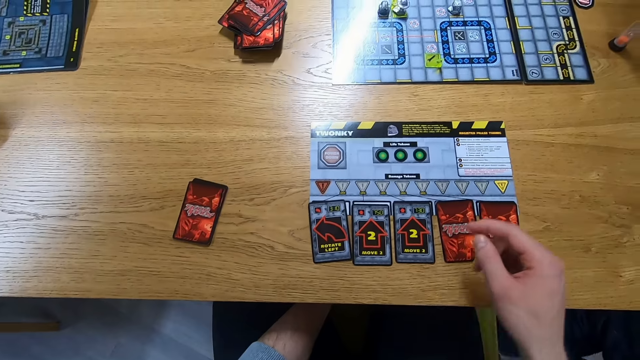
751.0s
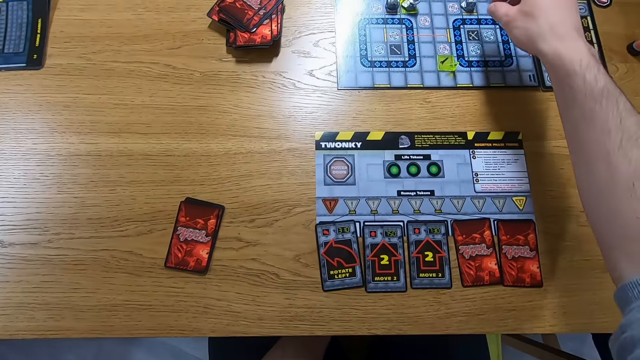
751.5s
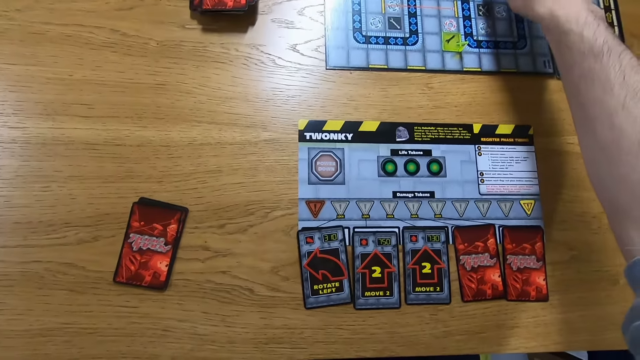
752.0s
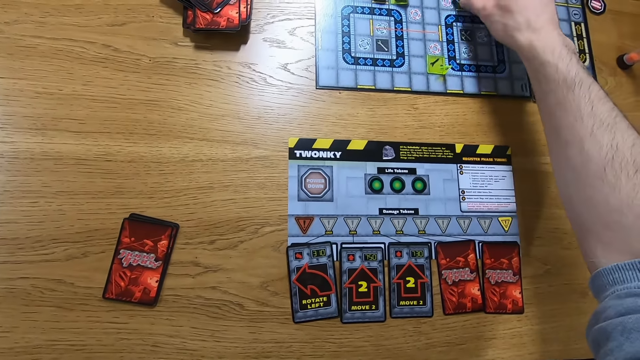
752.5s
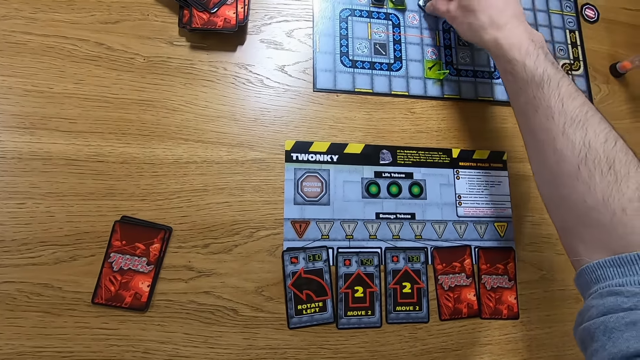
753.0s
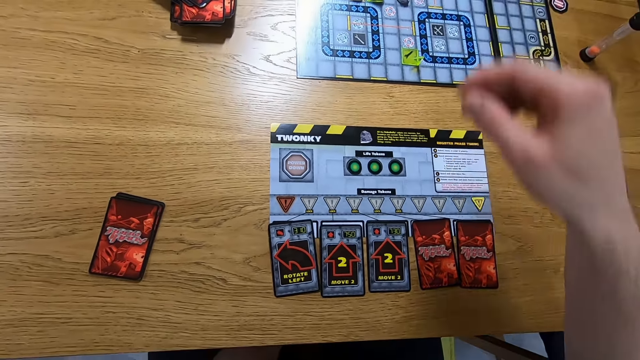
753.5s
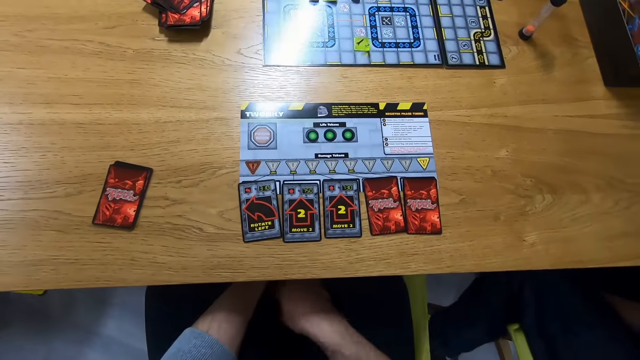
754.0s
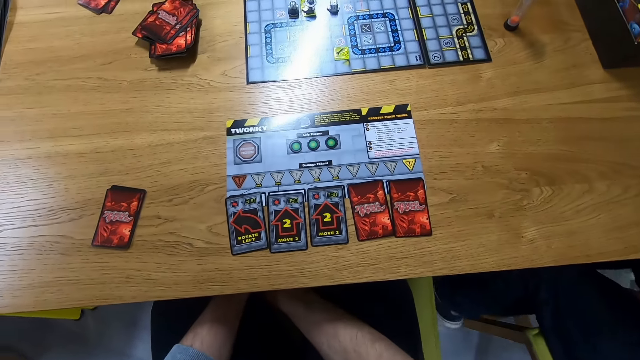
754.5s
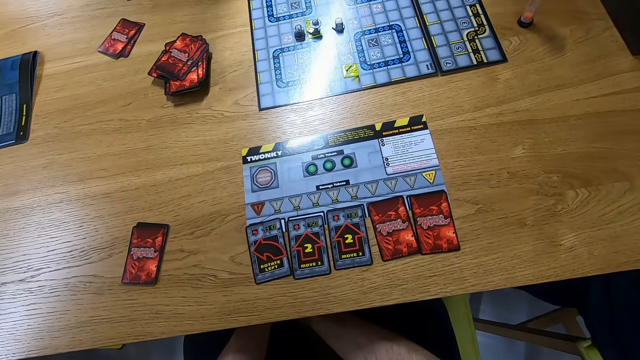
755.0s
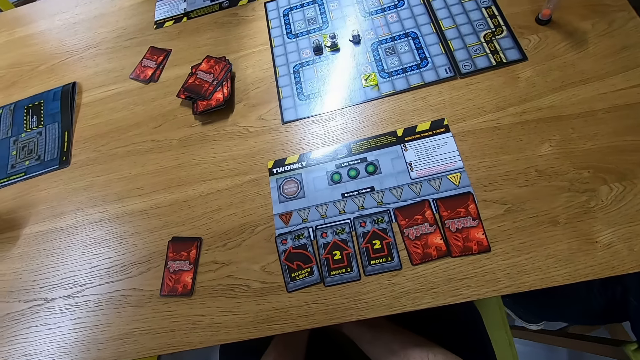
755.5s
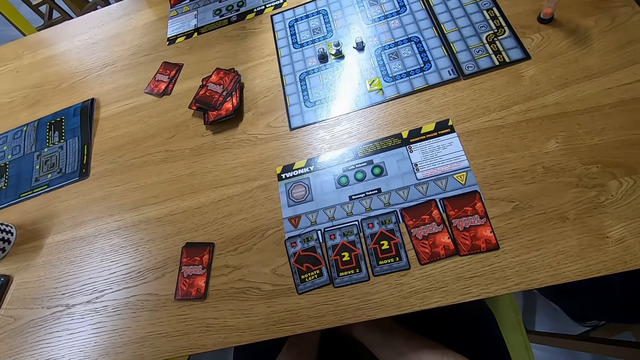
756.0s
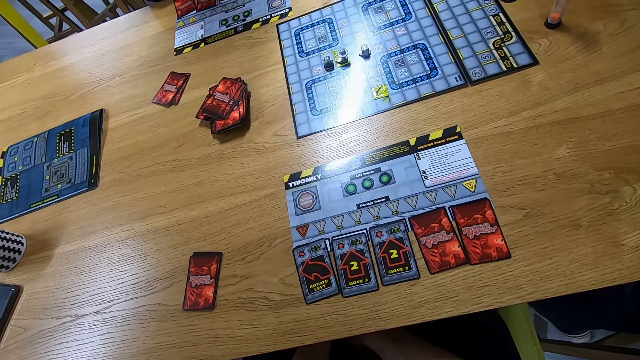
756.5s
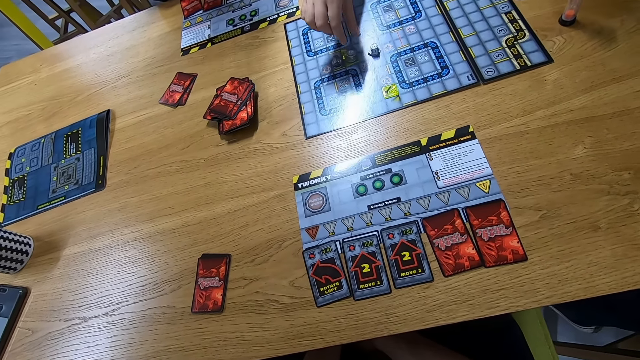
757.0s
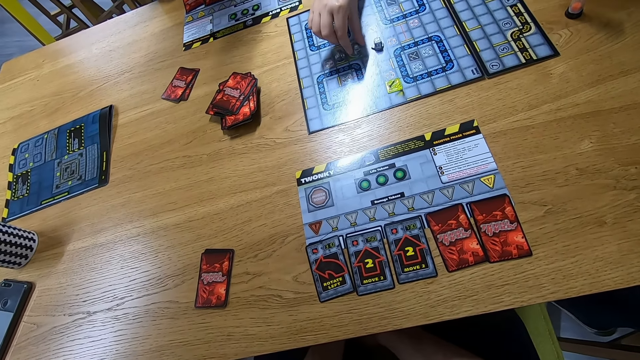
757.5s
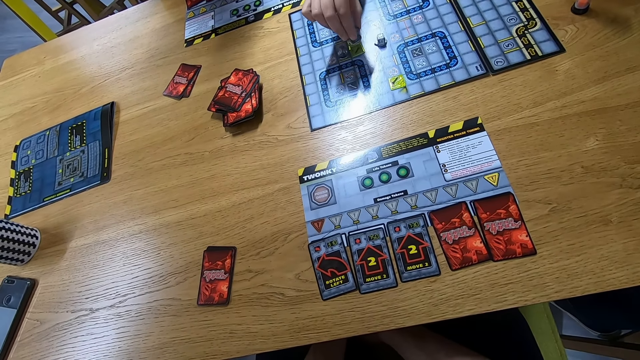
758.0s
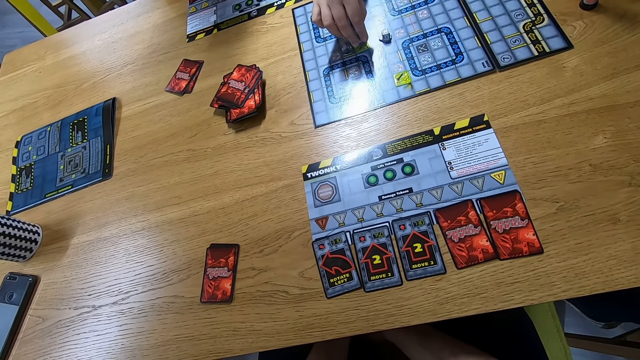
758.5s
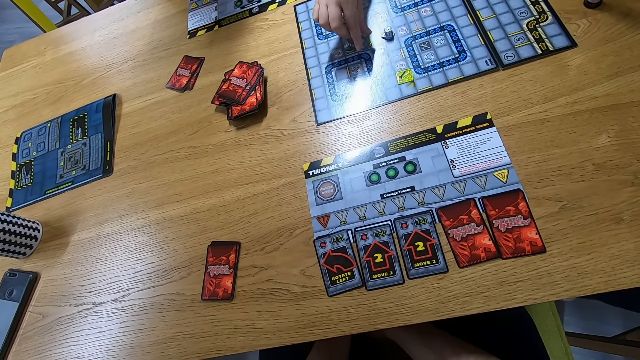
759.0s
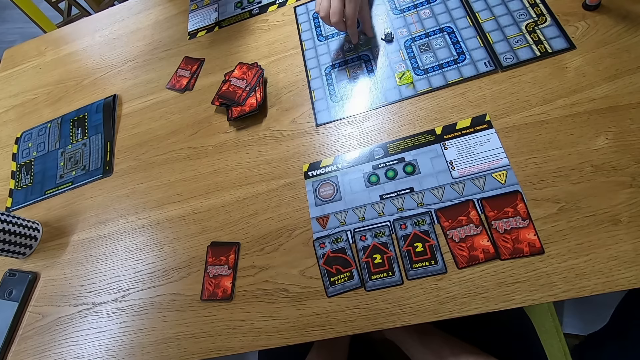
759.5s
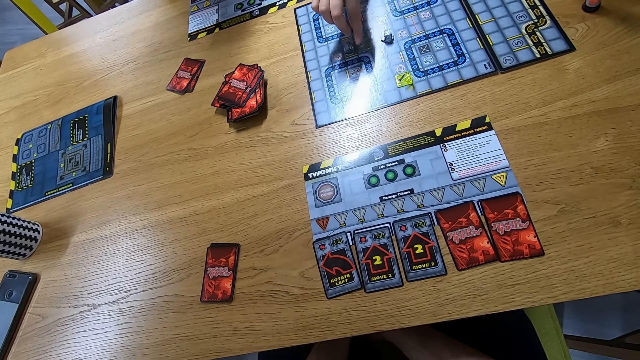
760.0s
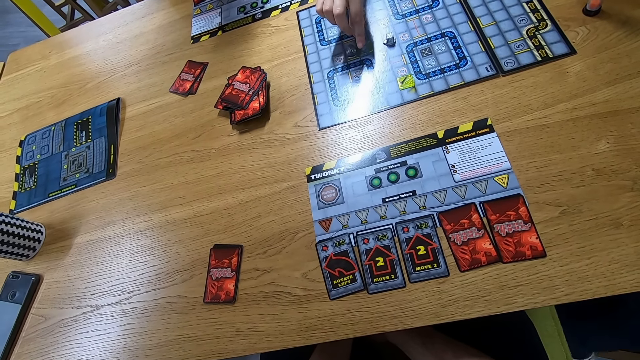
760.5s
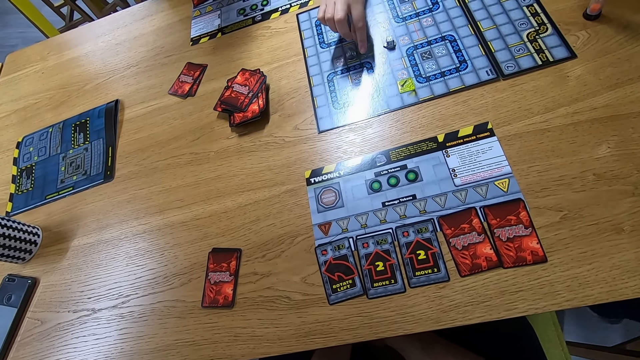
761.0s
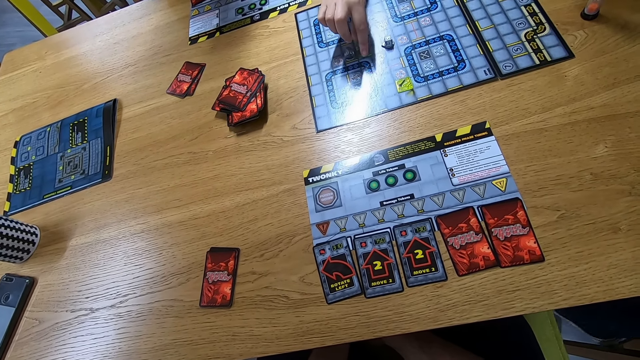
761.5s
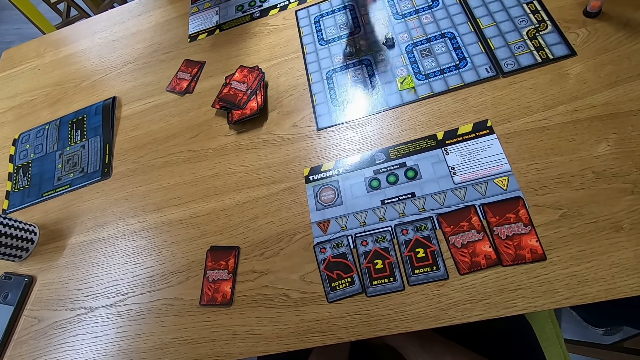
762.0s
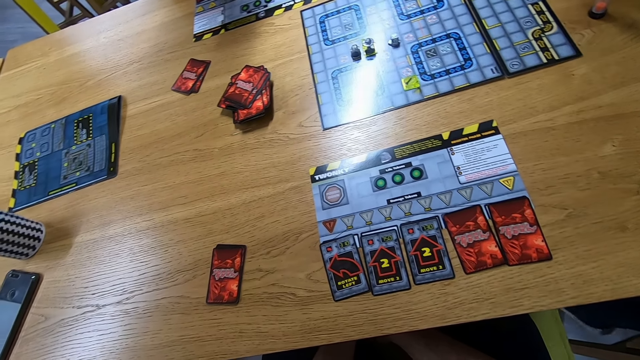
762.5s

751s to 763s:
The camera wearer plays the robo rally game. A man plays the robo rally game.

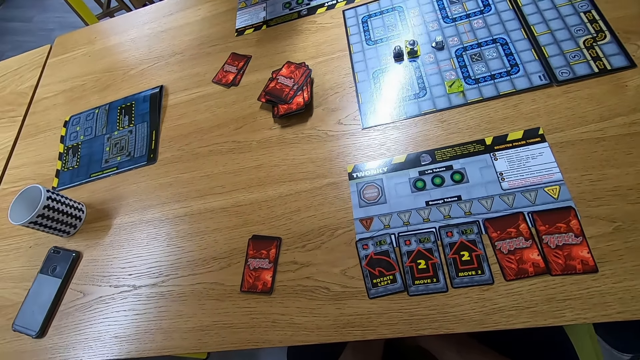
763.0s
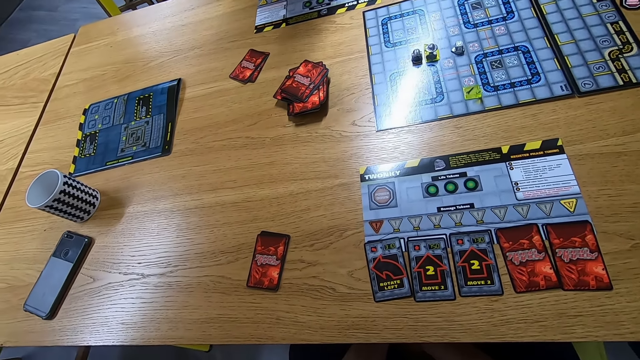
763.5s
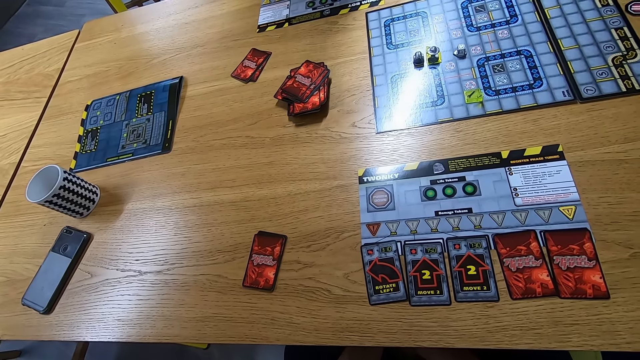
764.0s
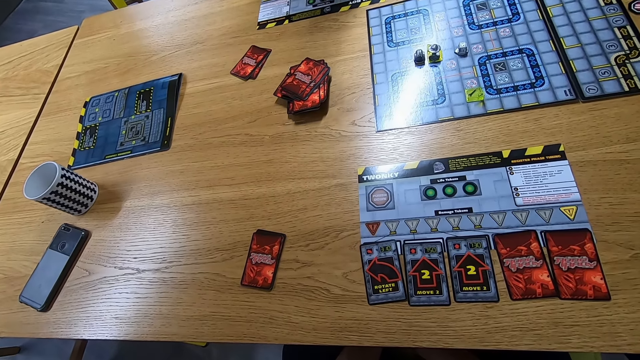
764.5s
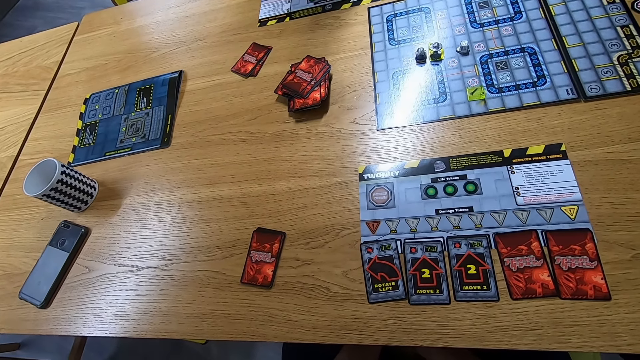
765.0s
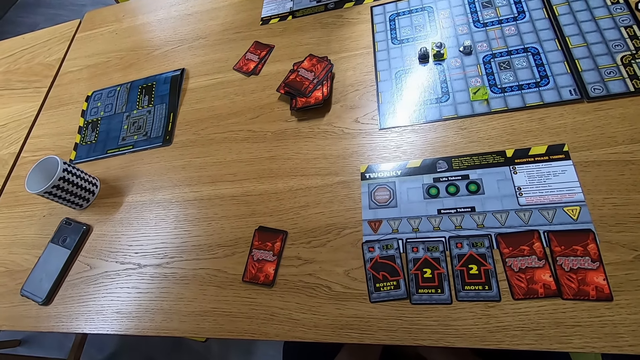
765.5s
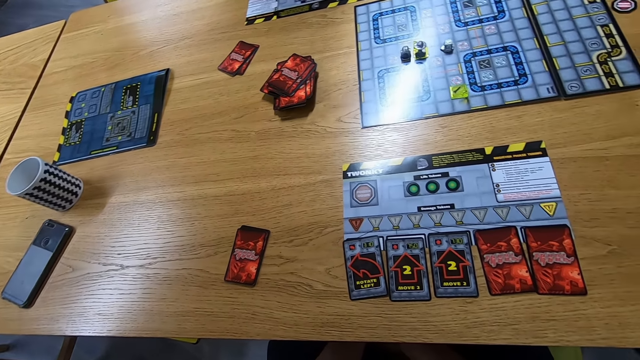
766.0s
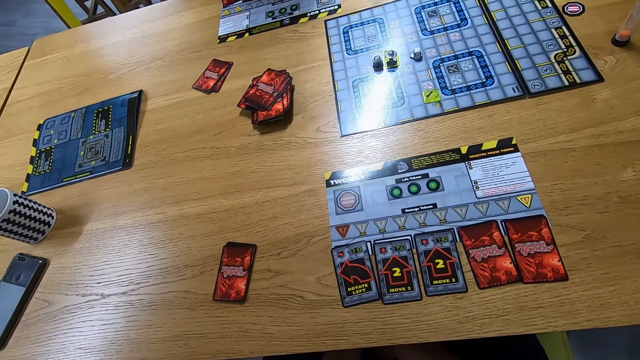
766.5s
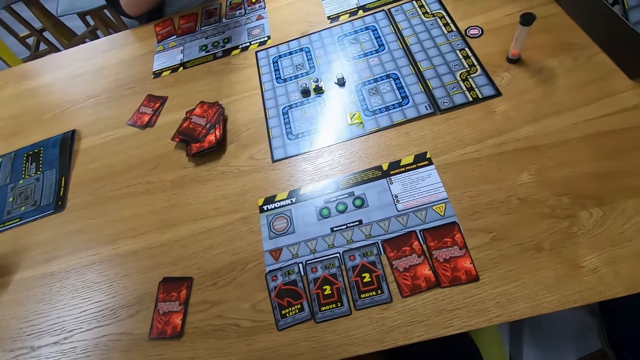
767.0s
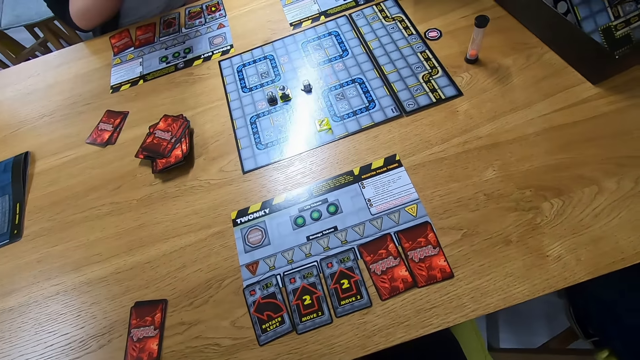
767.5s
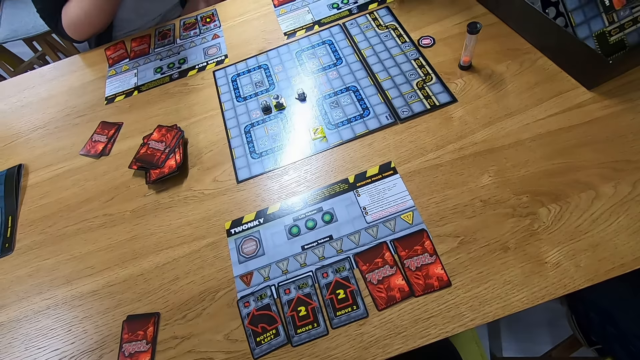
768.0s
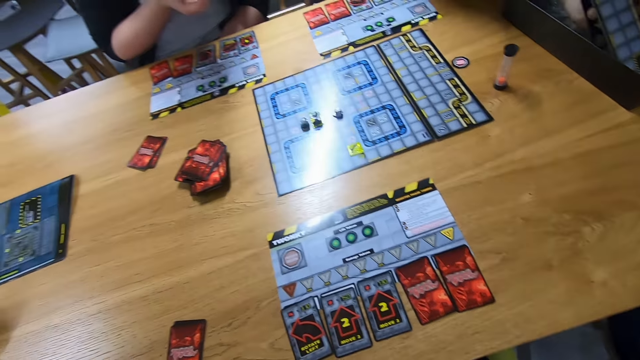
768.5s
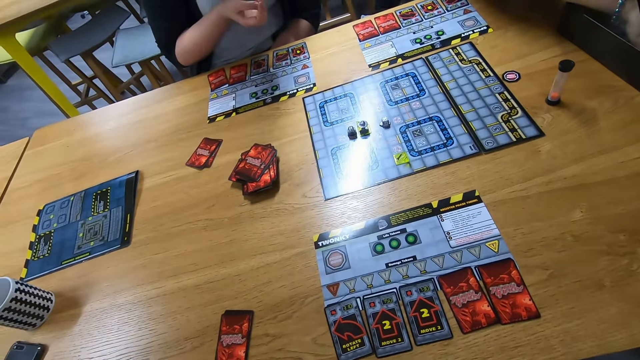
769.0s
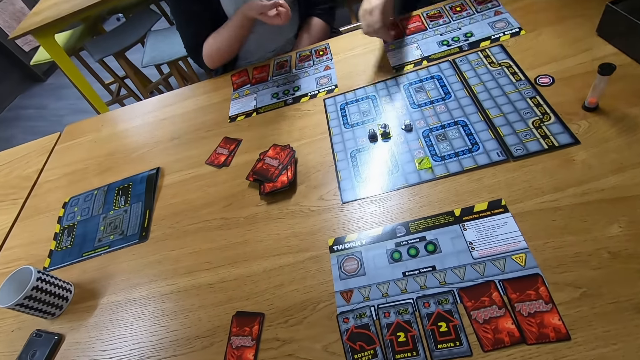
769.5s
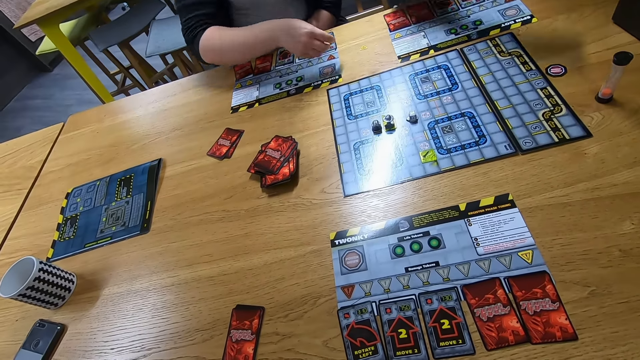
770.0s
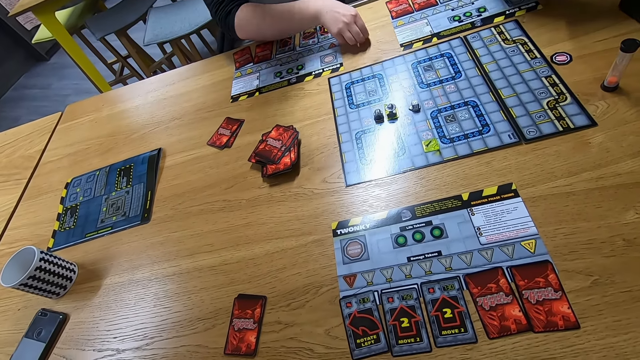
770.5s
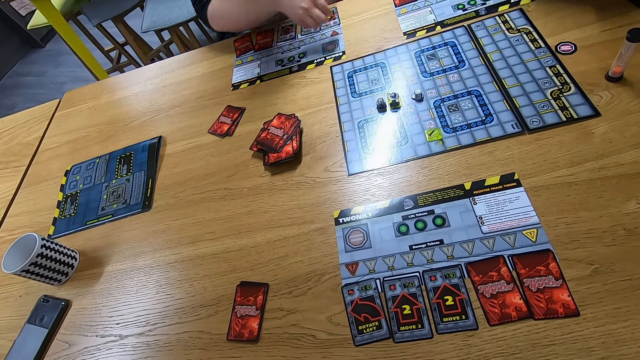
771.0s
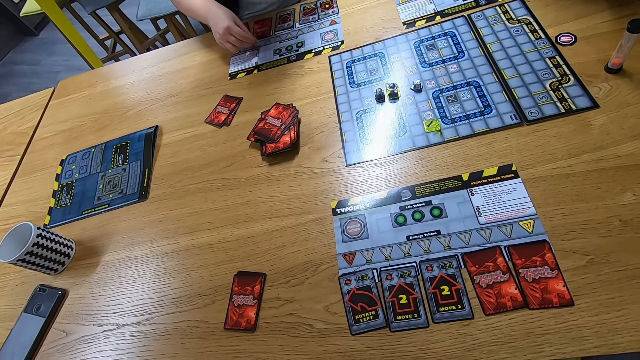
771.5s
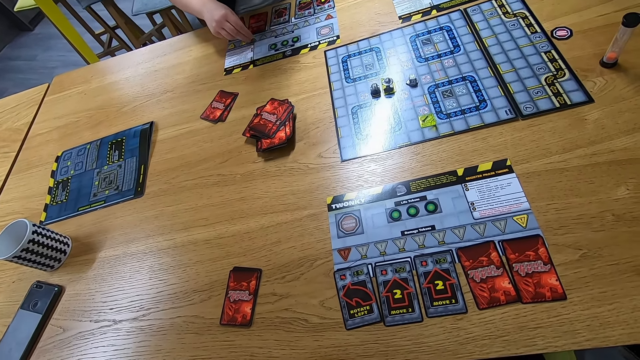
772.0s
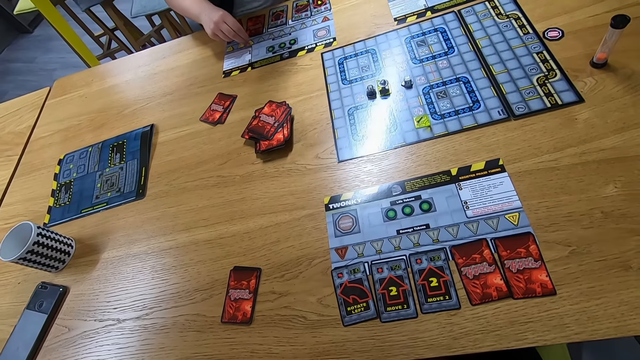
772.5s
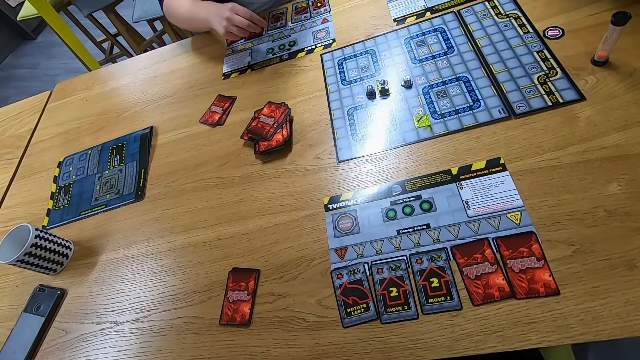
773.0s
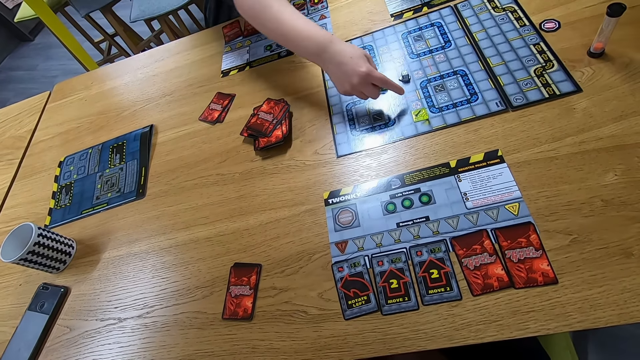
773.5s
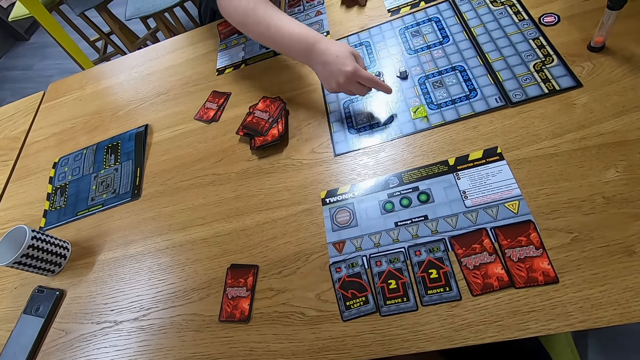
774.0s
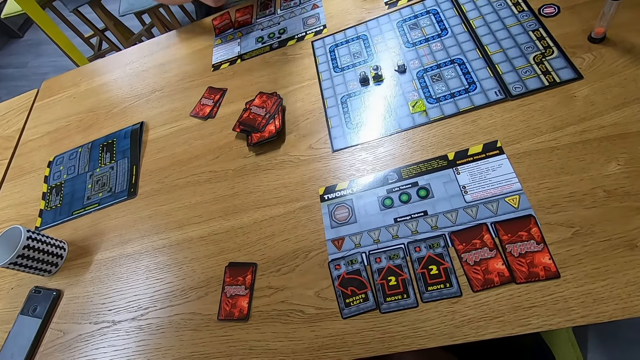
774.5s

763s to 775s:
A lady picks a piece from the box. A man lifts something.
